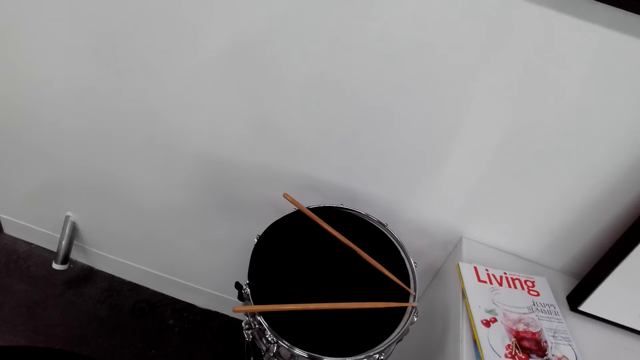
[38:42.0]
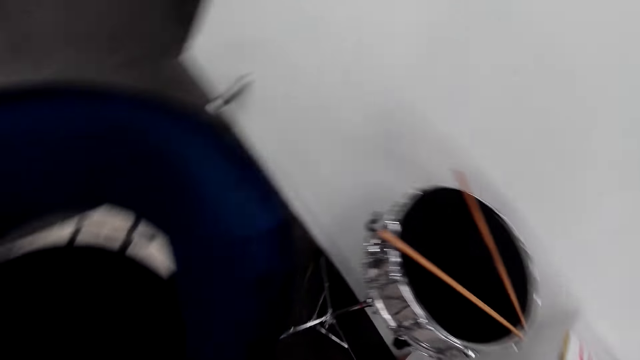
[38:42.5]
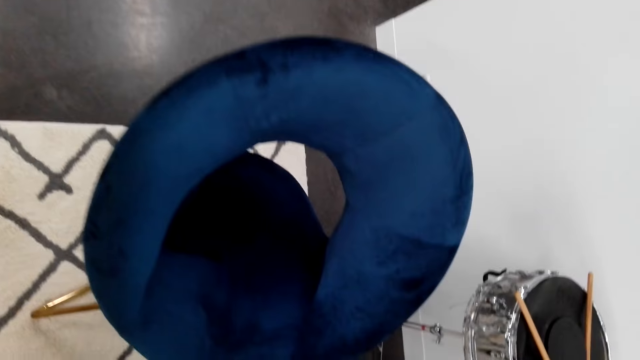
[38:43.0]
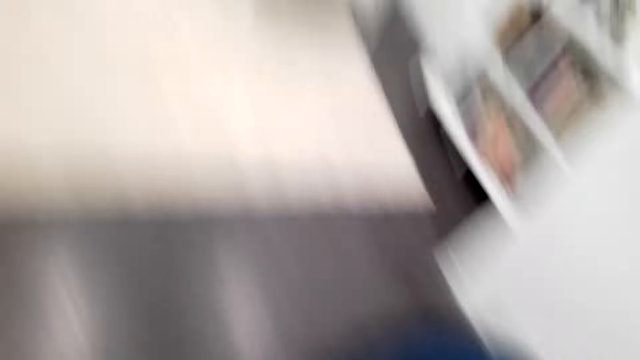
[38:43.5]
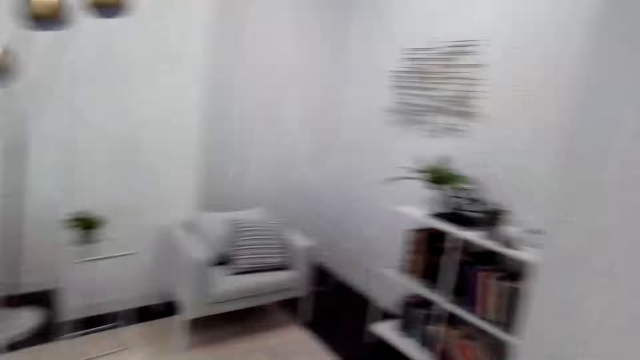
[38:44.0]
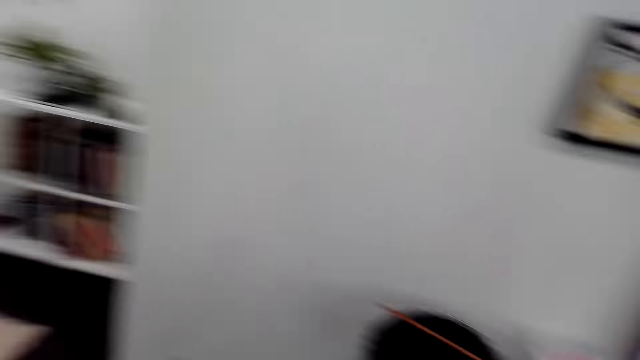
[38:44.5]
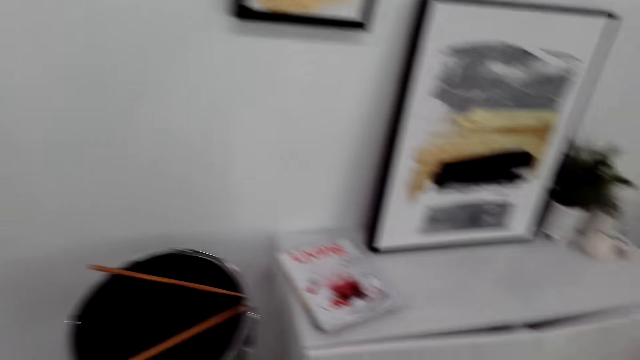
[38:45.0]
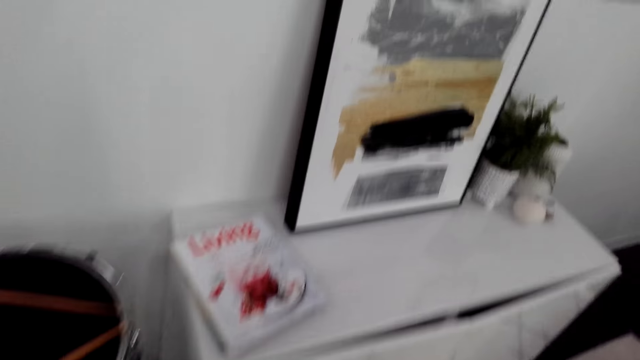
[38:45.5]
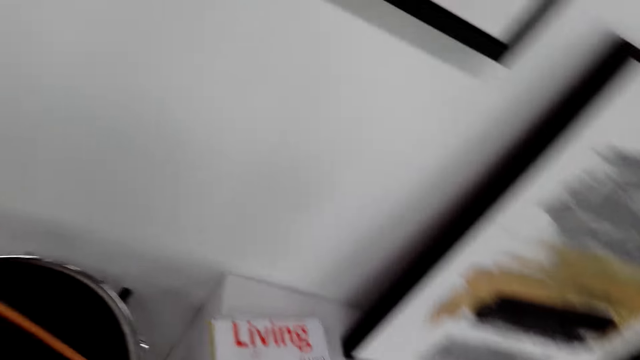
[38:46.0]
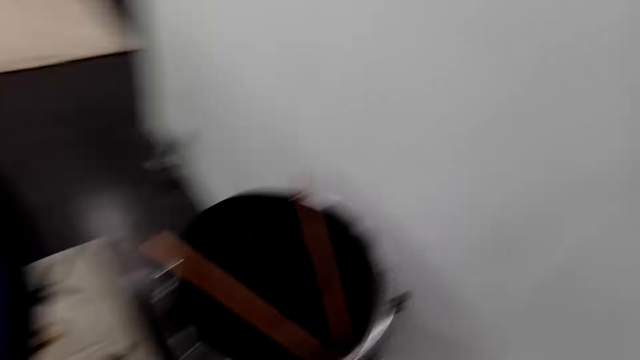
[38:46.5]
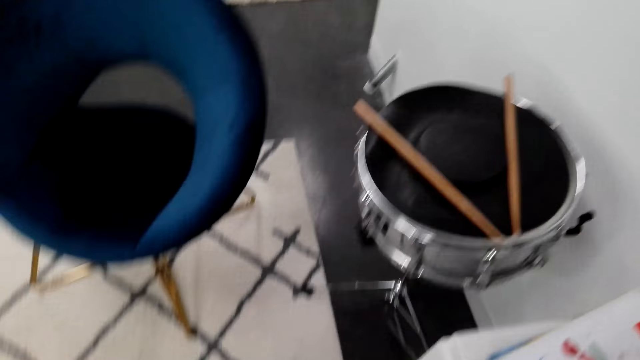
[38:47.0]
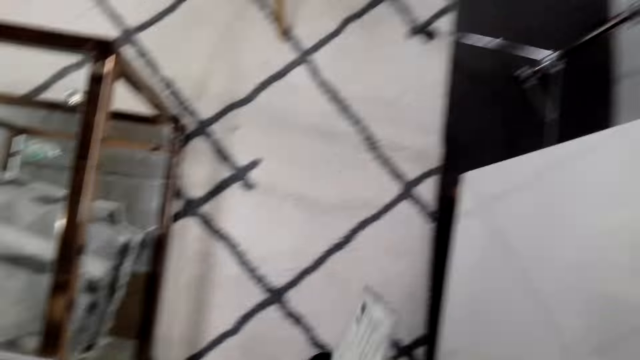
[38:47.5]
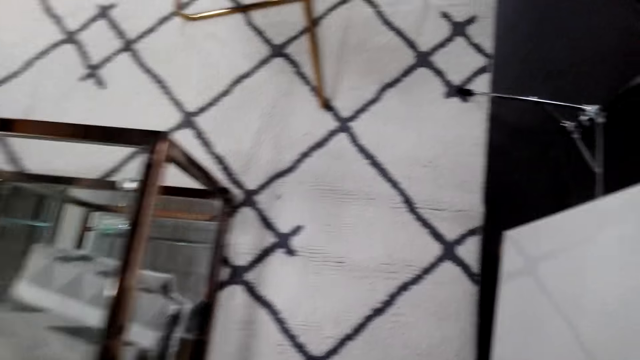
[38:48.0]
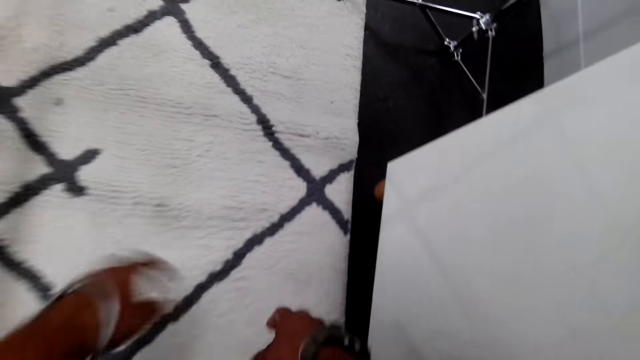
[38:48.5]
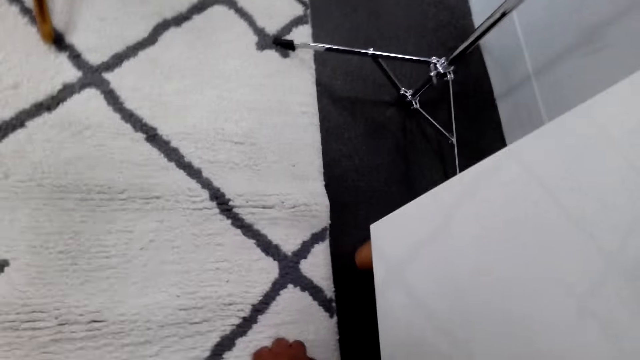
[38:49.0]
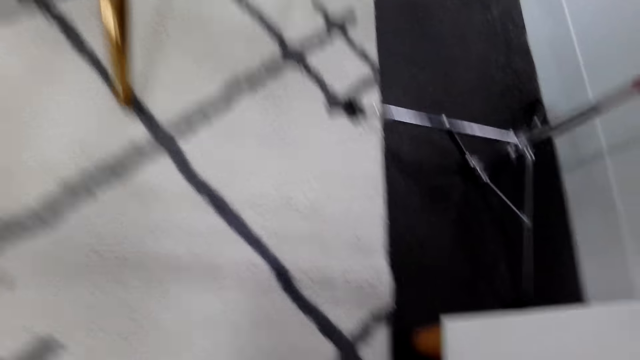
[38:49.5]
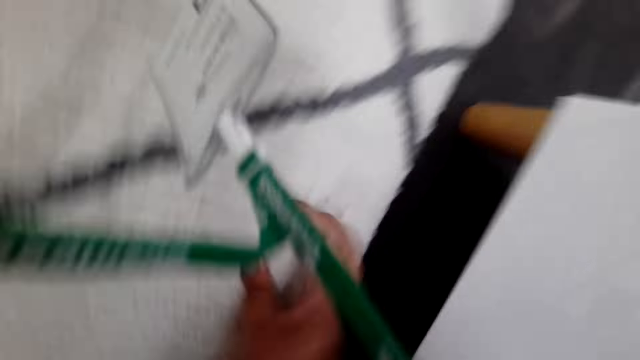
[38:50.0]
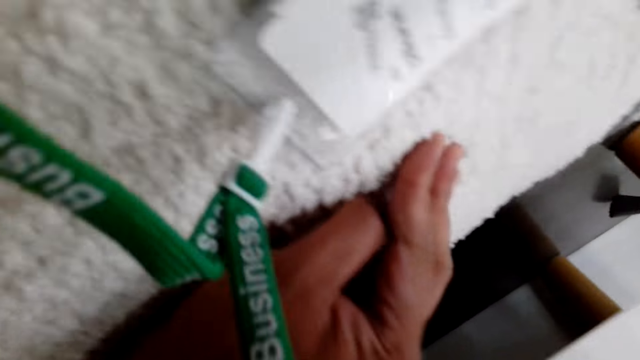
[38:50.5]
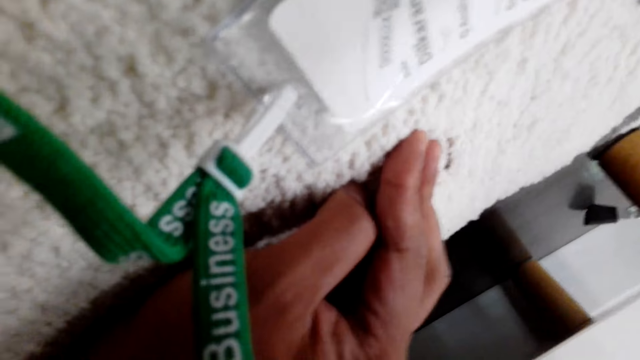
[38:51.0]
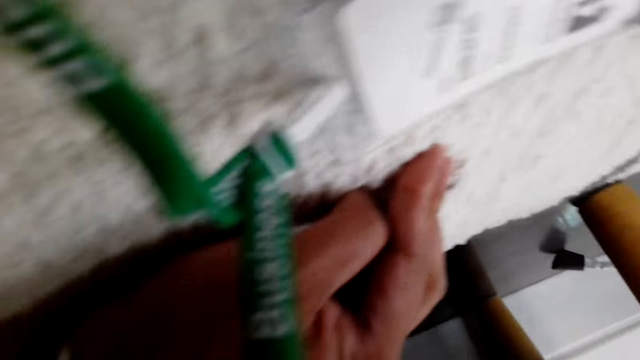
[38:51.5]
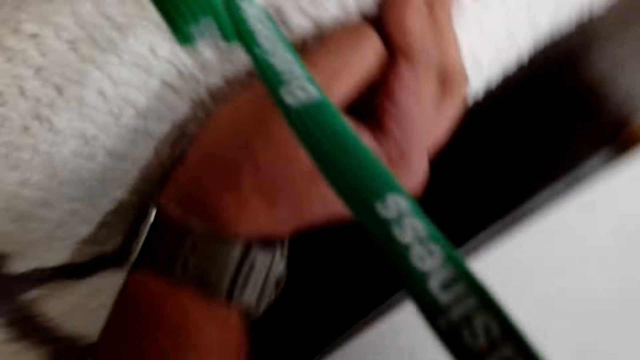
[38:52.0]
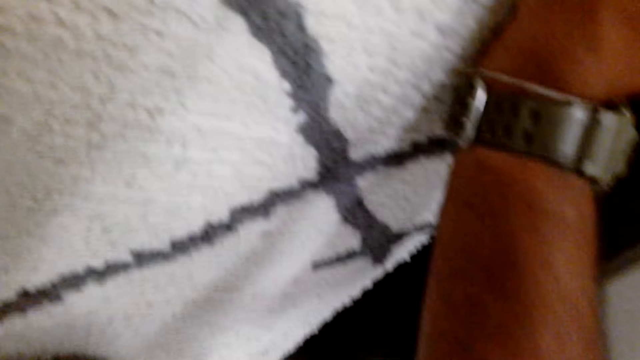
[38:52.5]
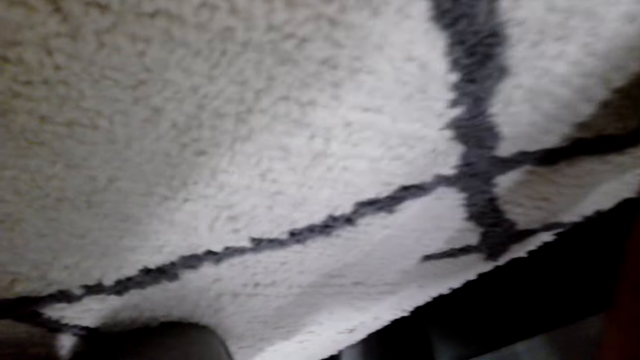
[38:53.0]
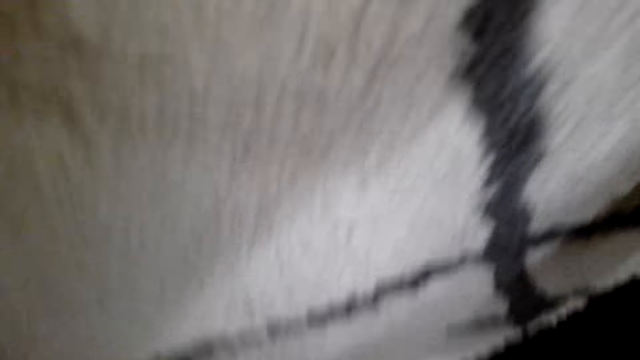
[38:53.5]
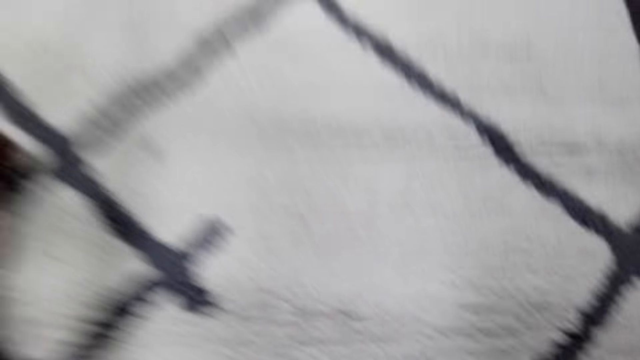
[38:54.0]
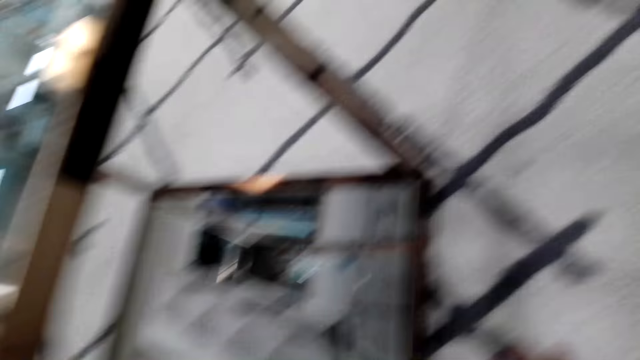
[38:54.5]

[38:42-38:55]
The camera wearer lies down. They look for something.

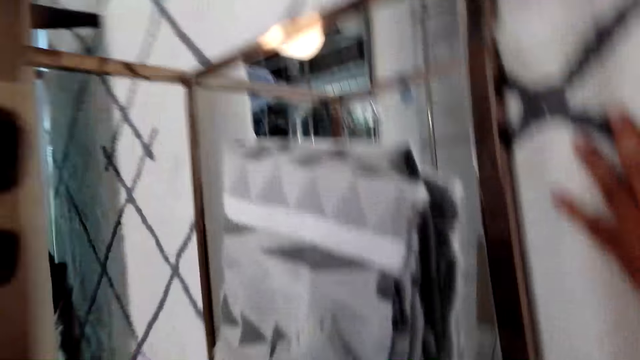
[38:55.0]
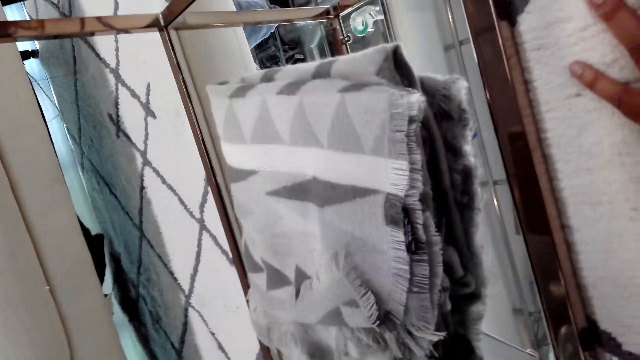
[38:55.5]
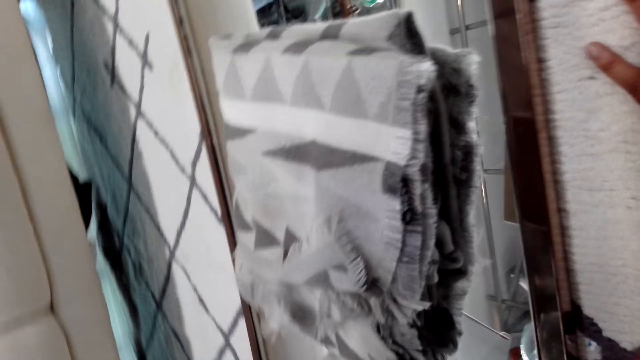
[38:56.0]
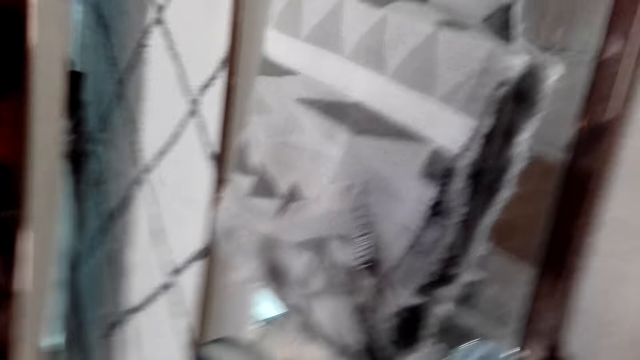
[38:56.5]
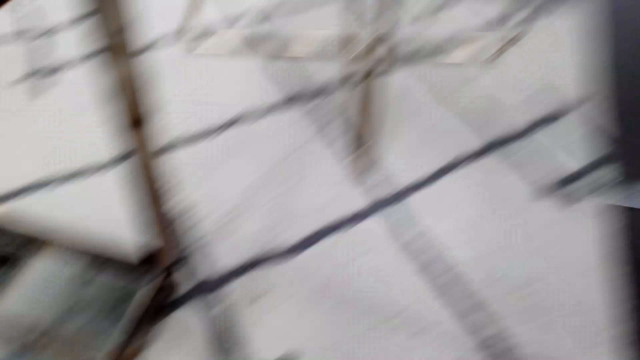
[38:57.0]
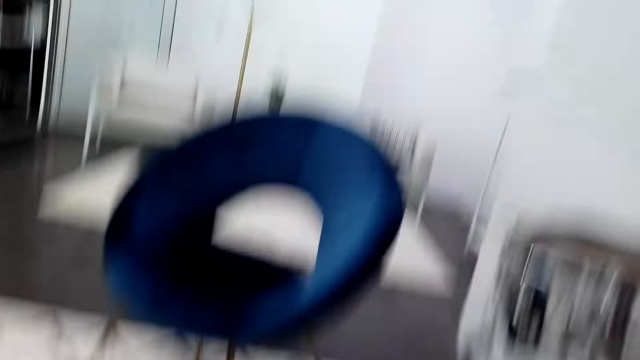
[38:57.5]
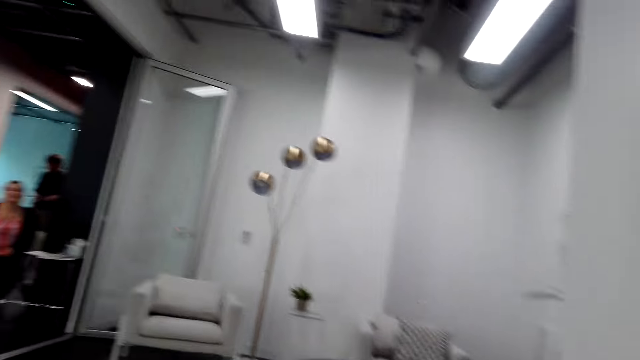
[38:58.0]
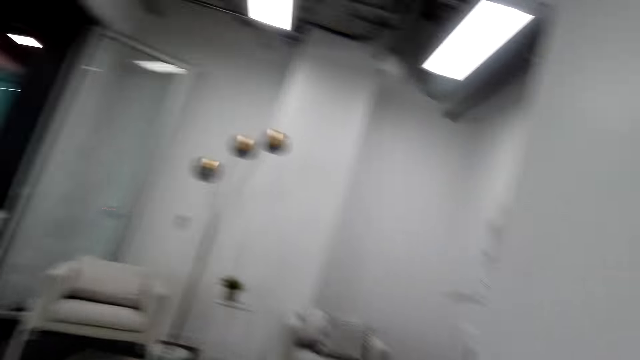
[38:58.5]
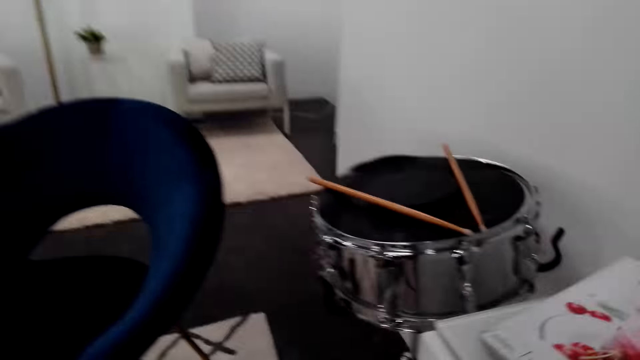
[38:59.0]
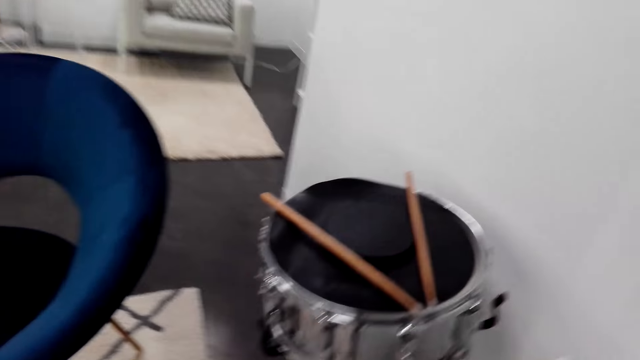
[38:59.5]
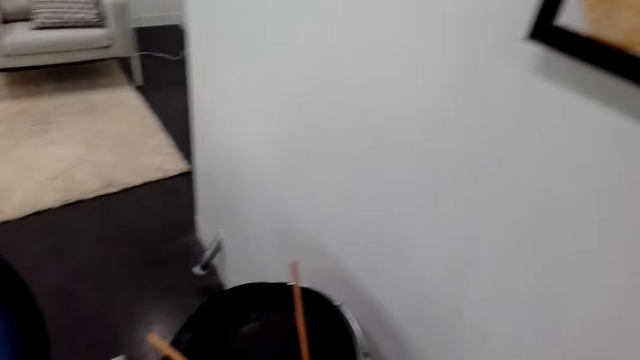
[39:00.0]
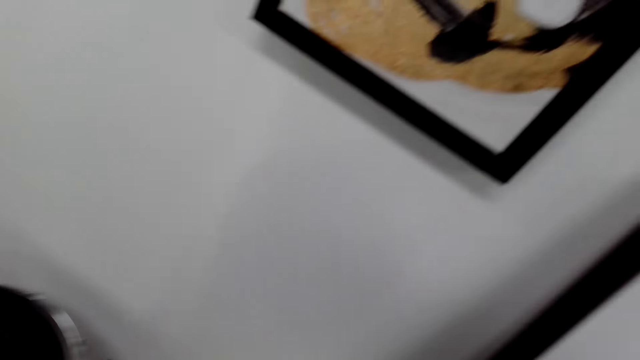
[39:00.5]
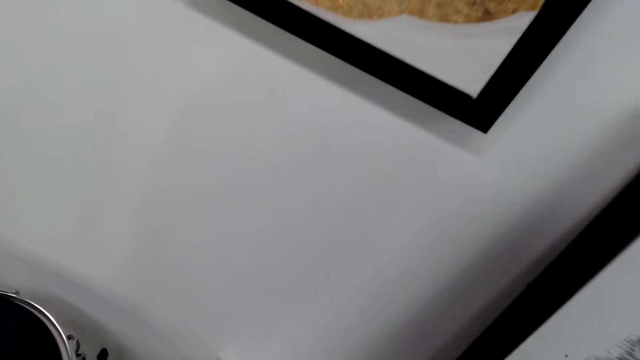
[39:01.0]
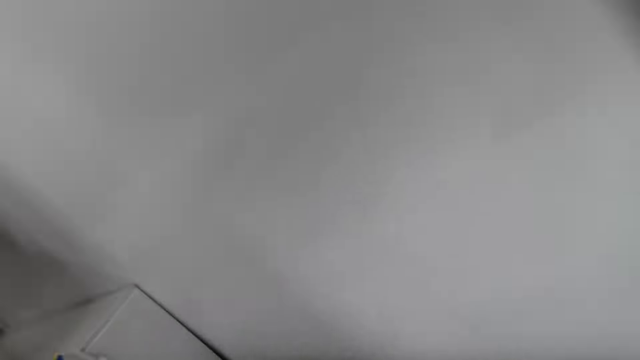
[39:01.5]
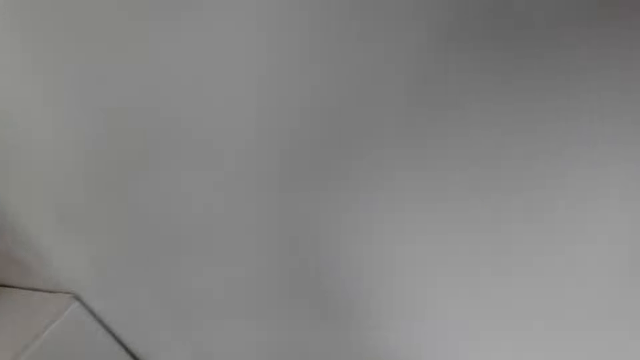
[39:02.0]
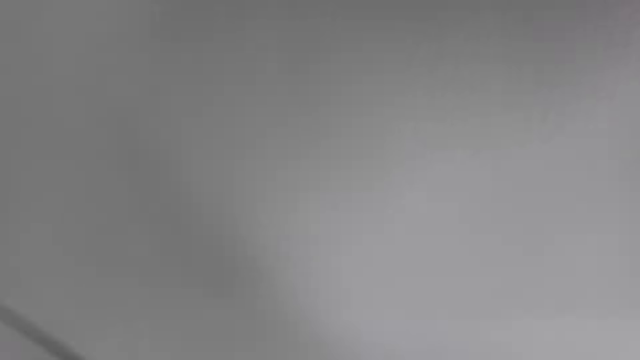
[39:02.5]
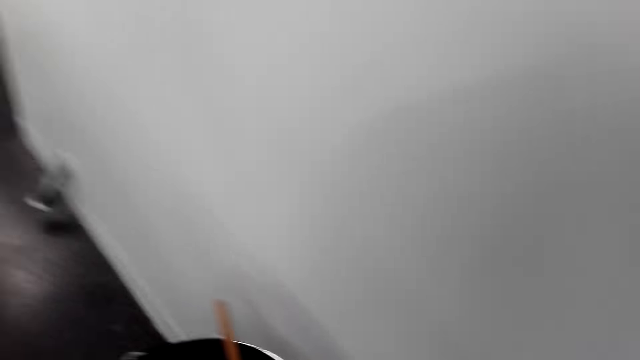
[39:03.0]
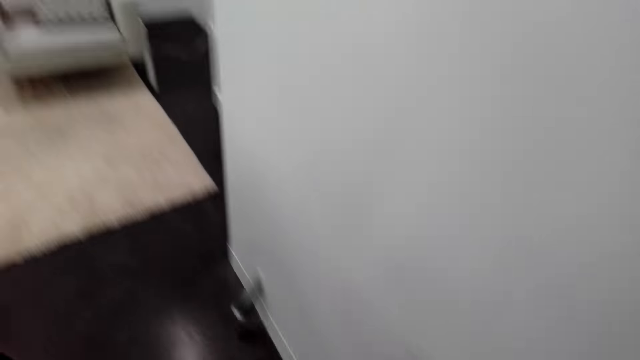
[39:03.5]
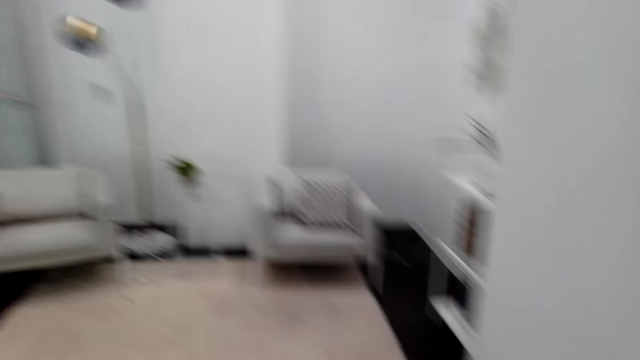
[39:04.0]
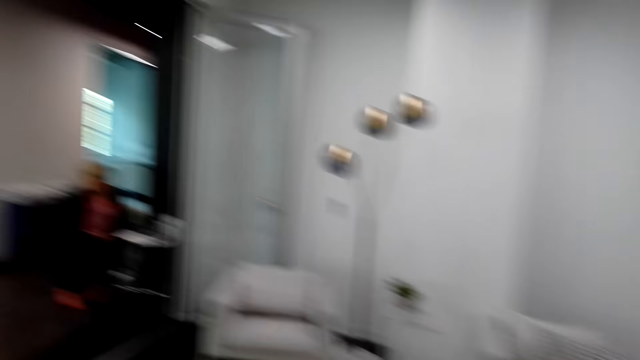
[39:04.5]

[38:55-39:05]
A man walks around the room. A lady sits on a chair.
